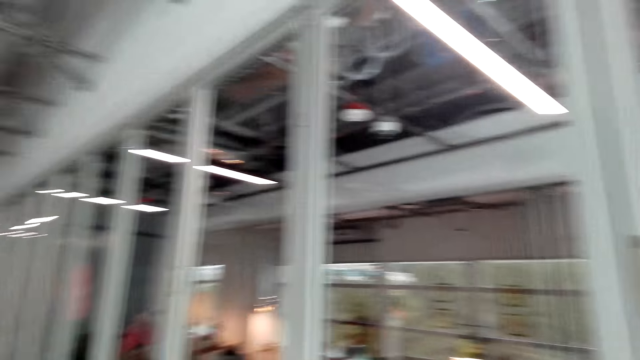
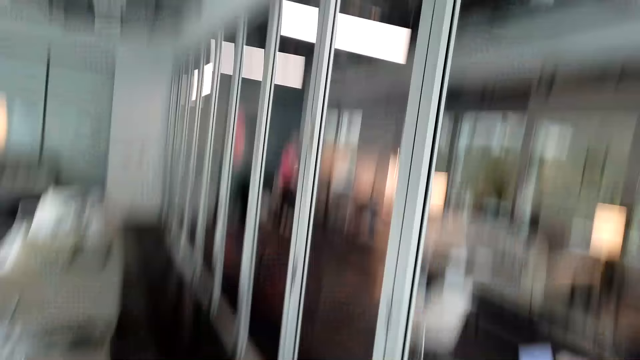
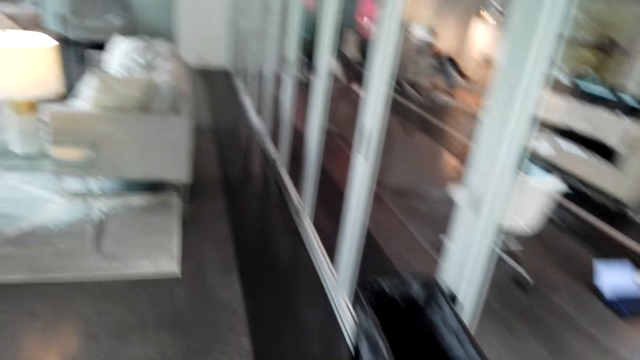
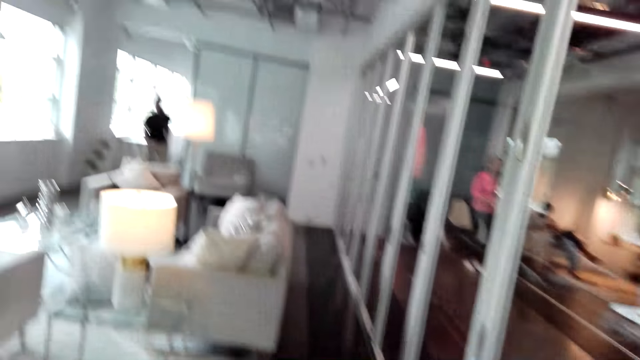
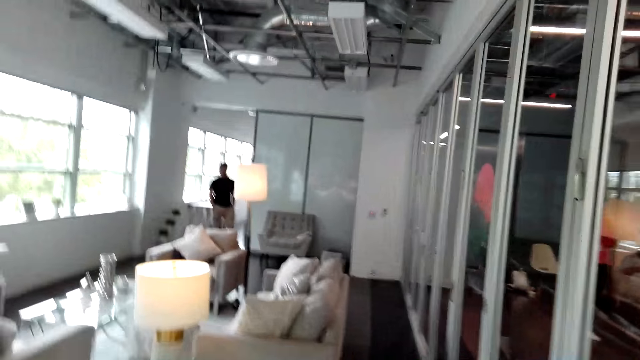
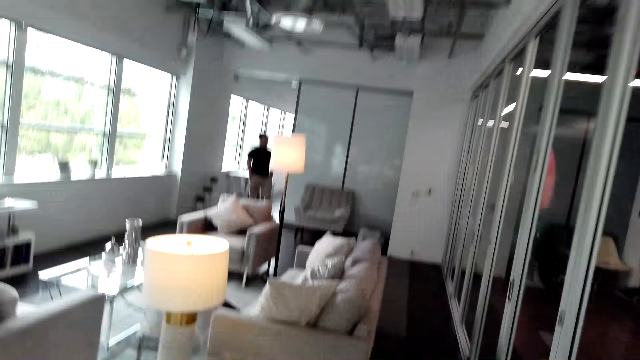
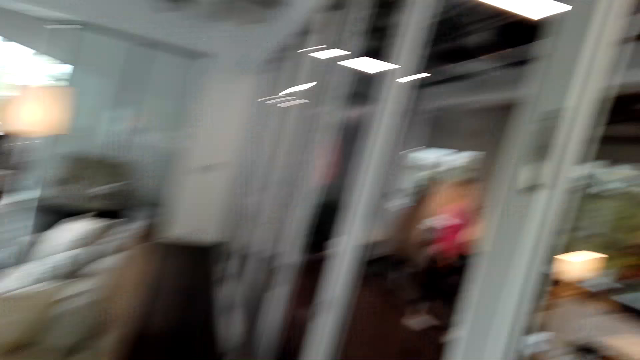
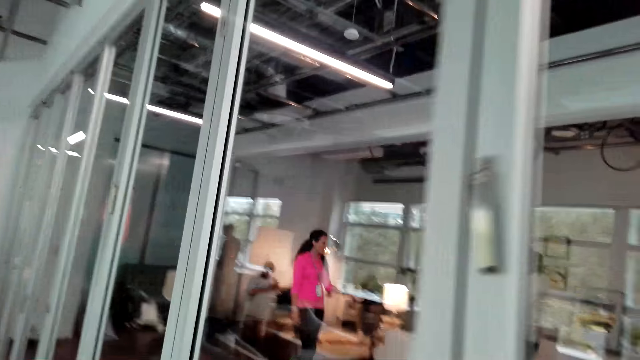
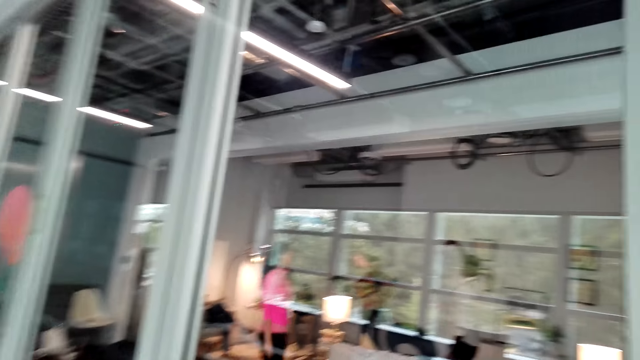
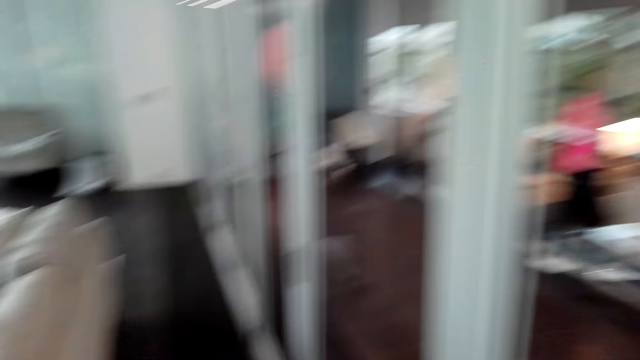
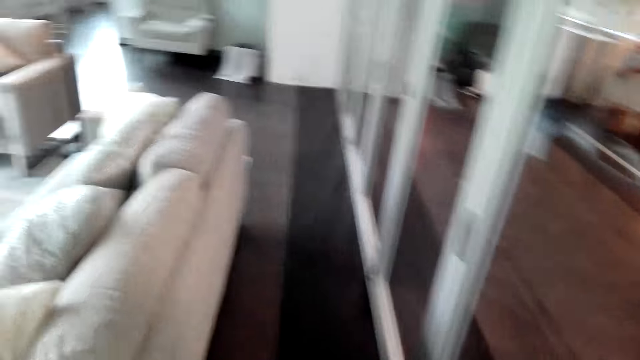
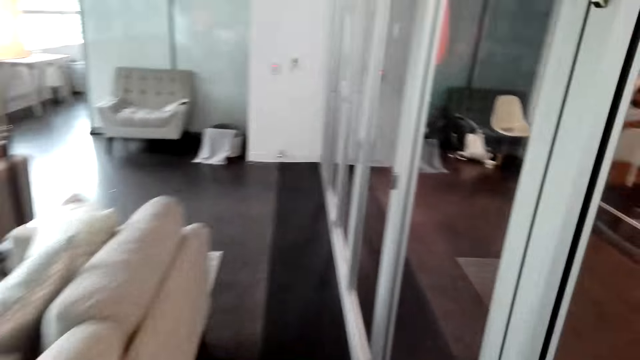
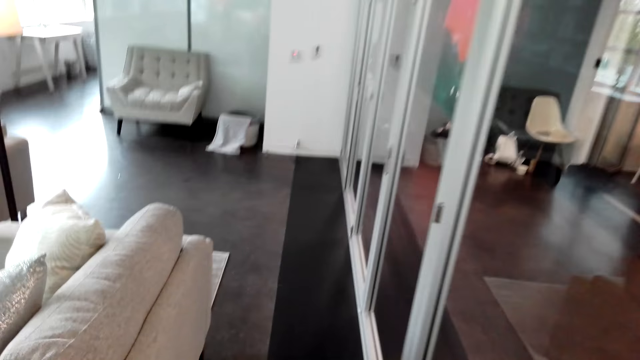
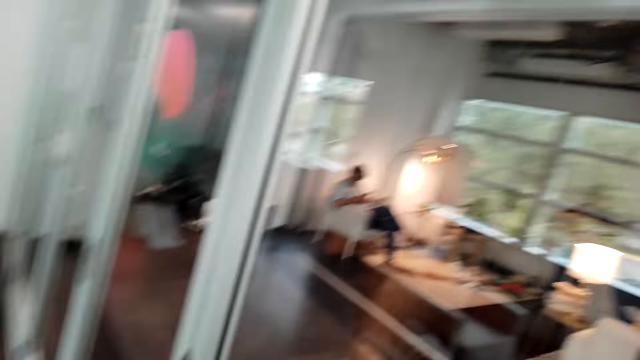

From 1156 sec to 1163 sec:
The camera wearer cleans the floor with the vacuum cleaner. They walk around the house with the vacuum.

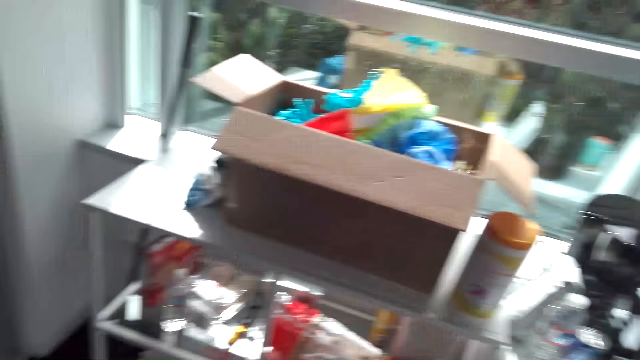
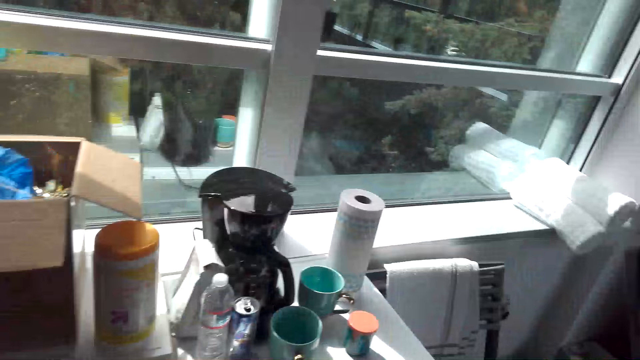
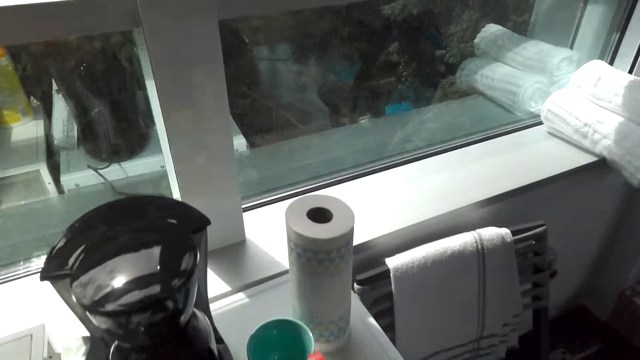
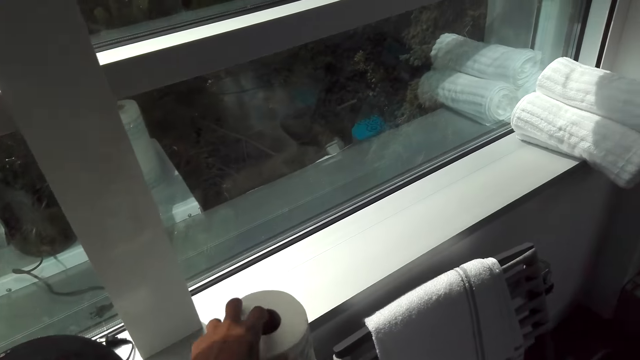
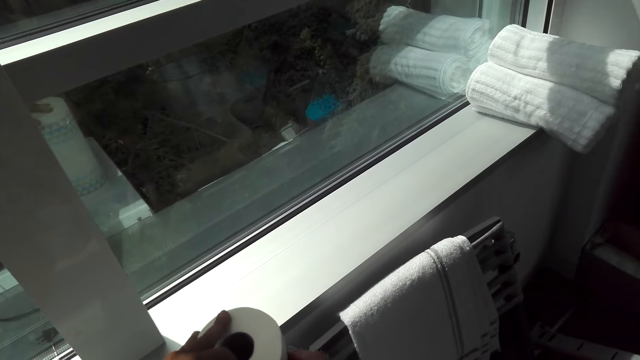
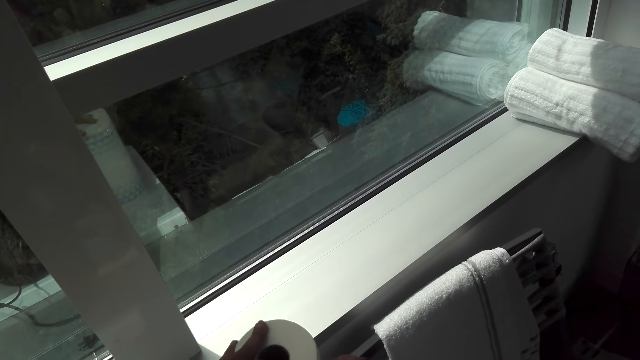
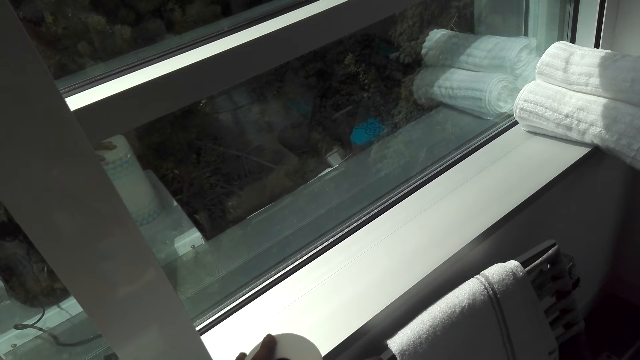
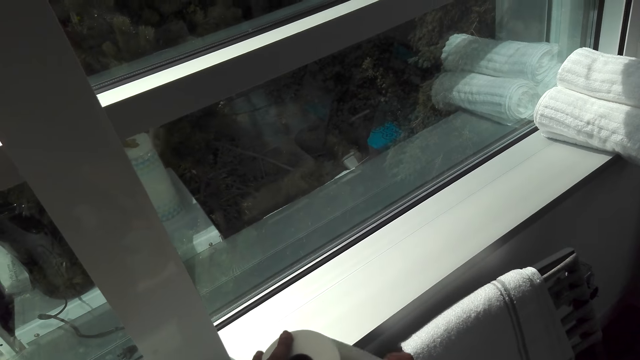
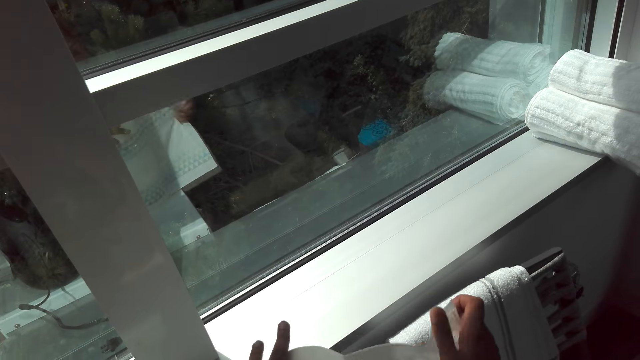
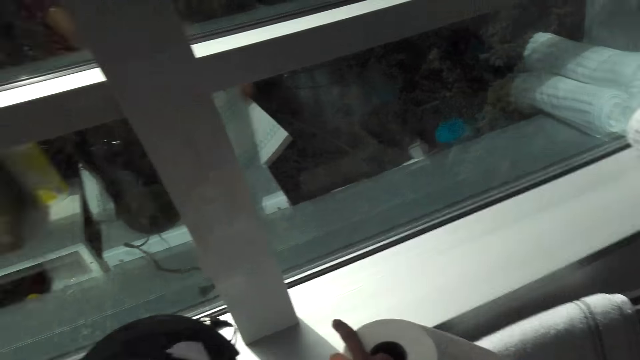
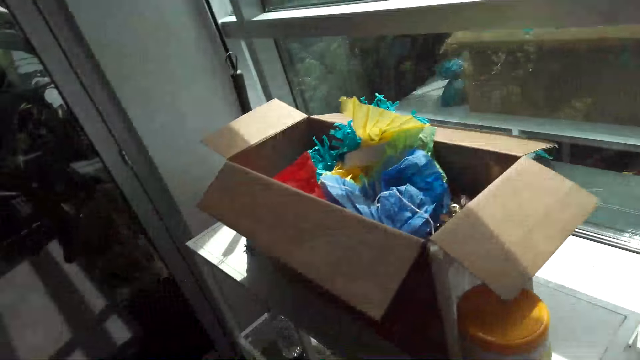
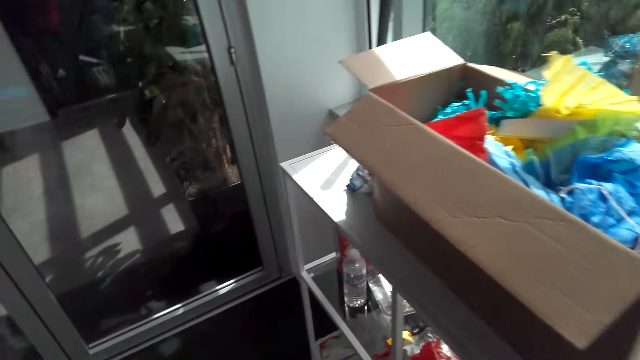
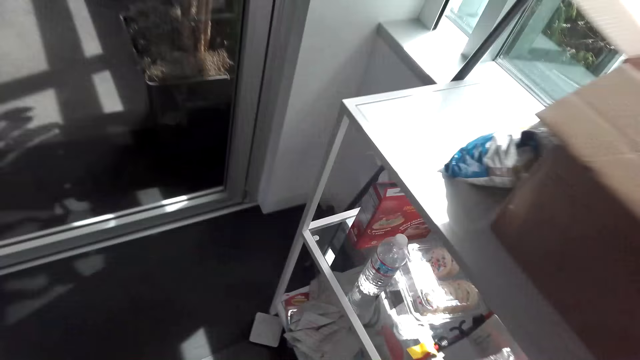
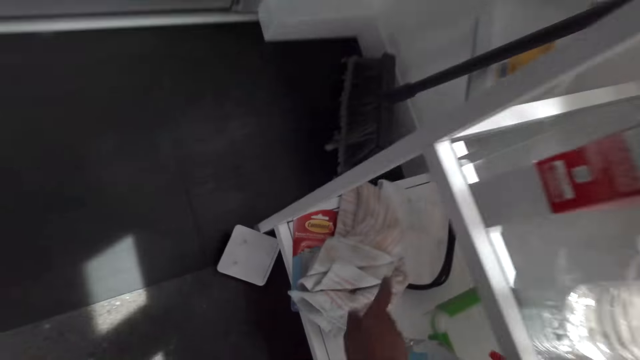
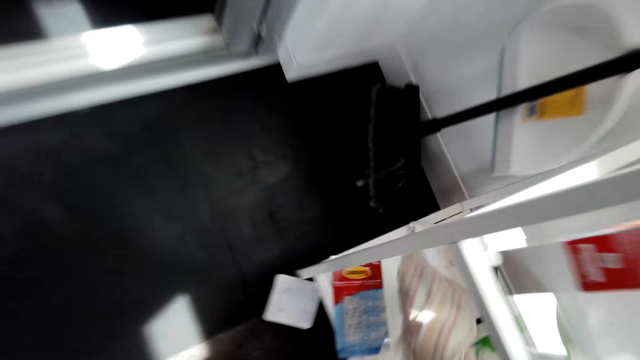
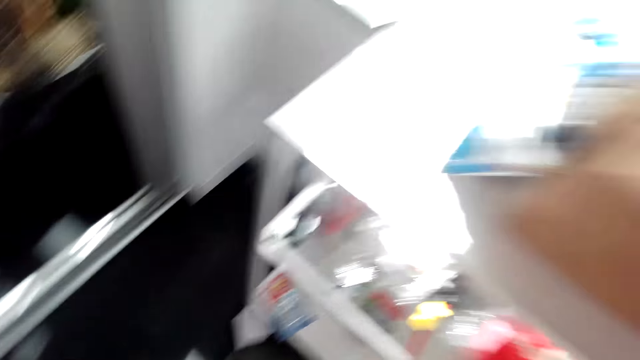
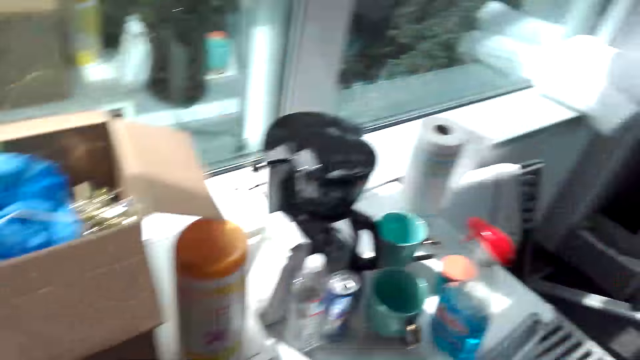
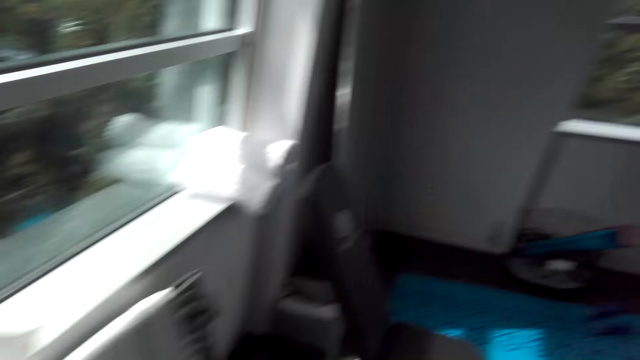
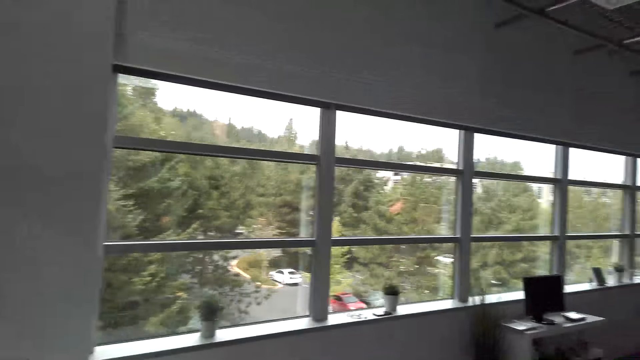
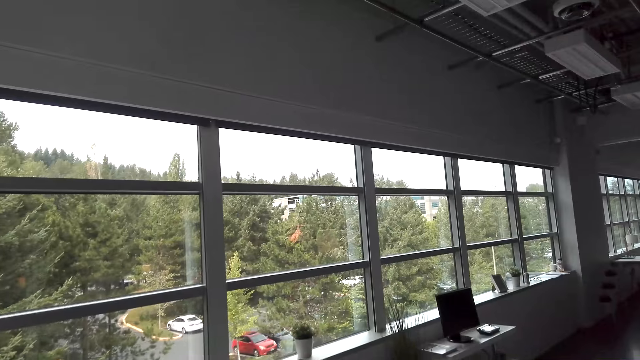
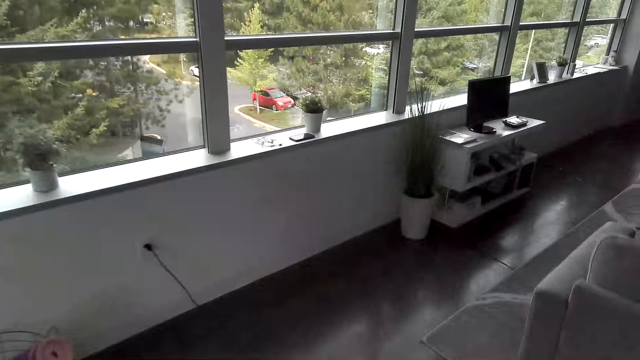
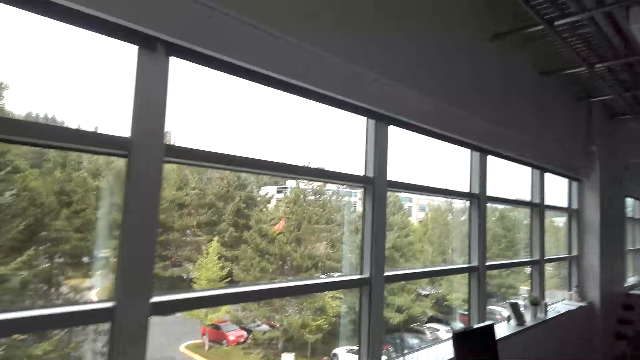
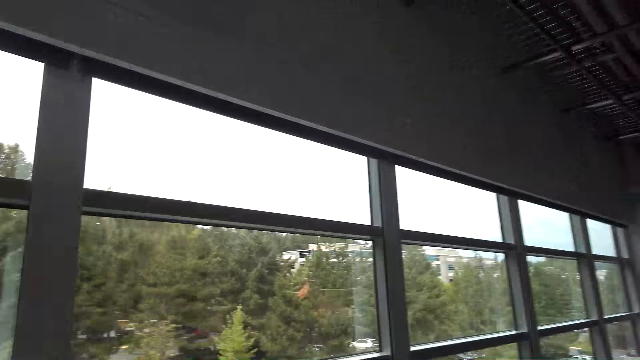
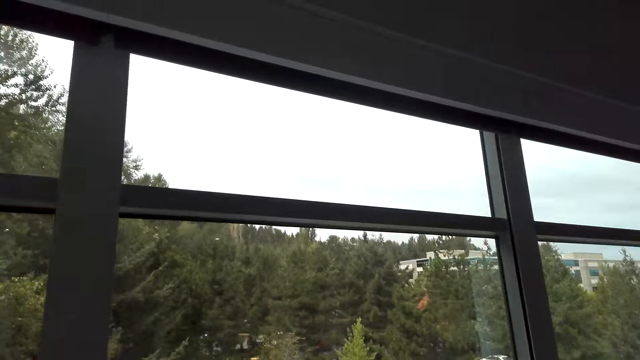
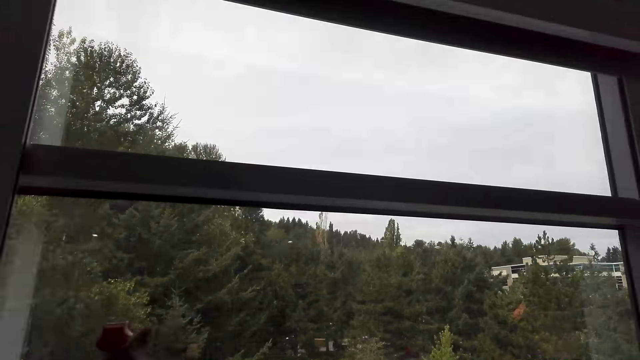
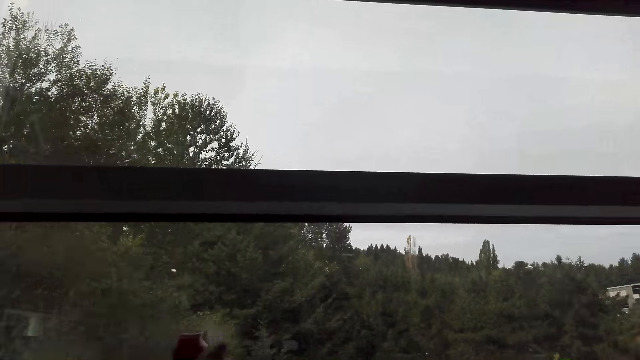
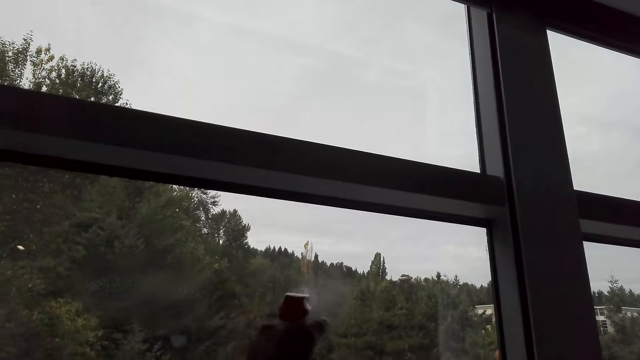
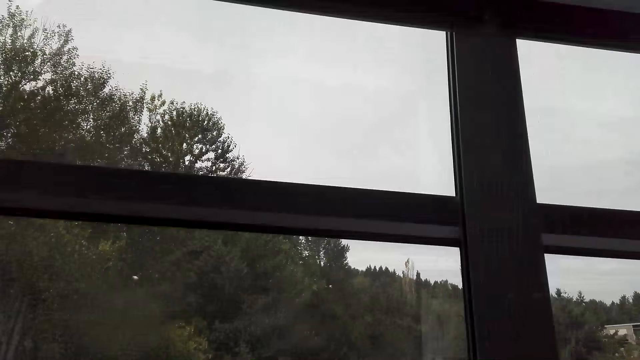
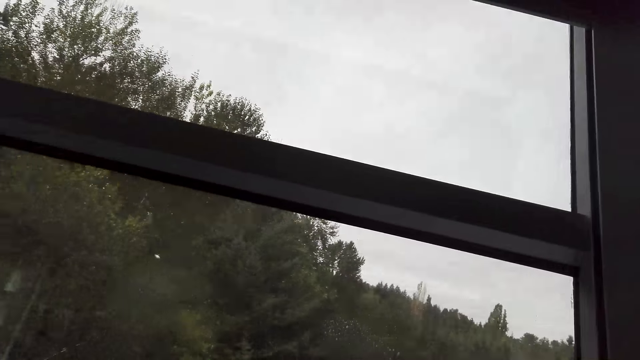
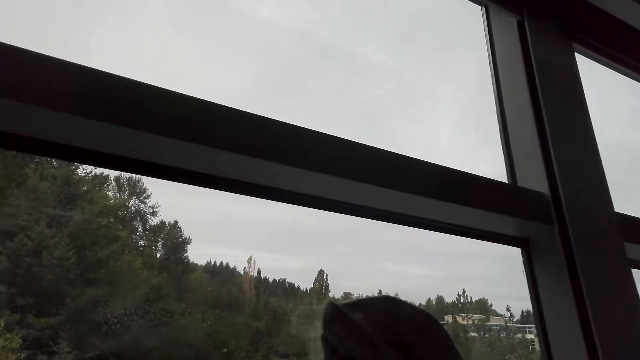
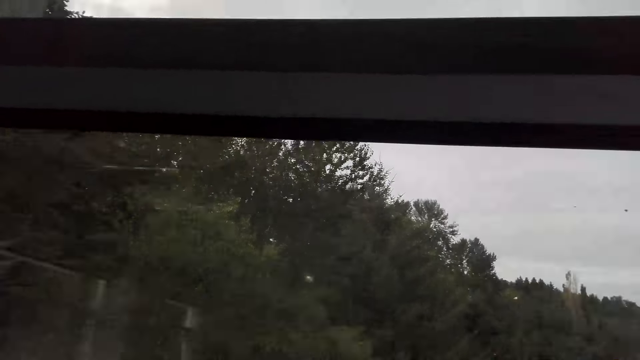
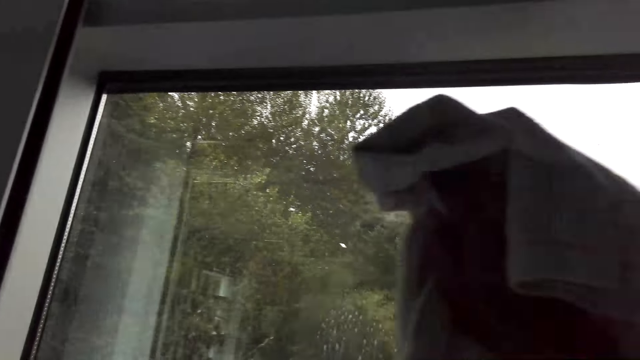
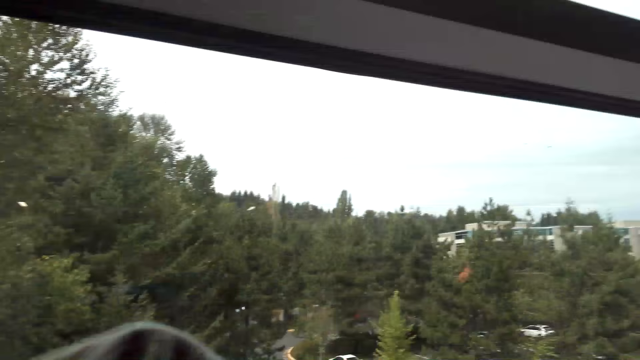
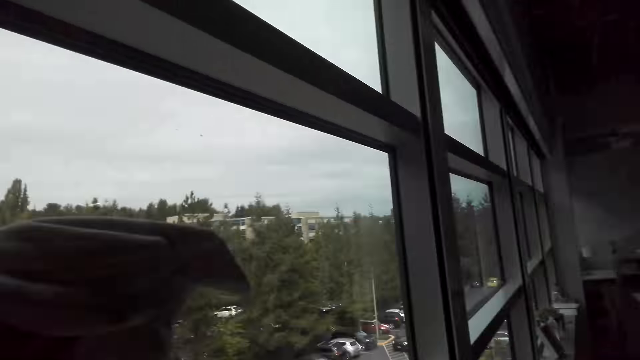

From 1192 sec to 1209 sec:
The camera wearer rolls a serviette in the room. They tear tissue paper from a roll on the cabinet. They pick up a hand towel from the cabinet. They walk to the window. They spray the window with the detergent. They clean the window with the towel in the room.
